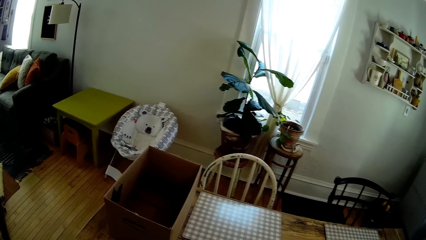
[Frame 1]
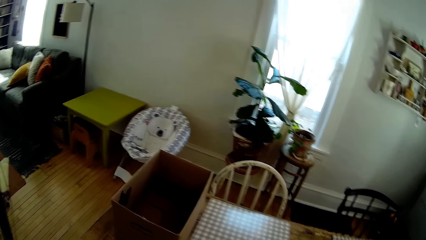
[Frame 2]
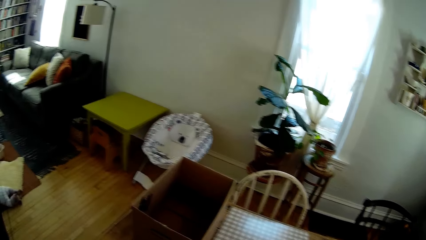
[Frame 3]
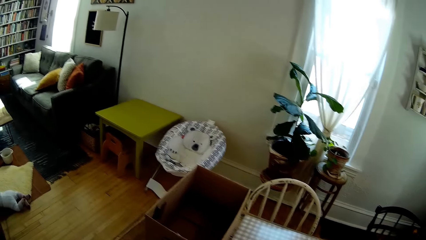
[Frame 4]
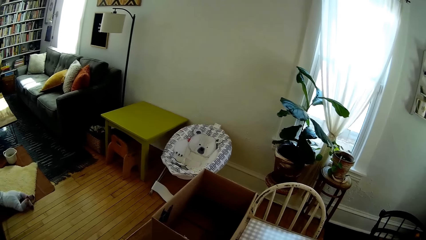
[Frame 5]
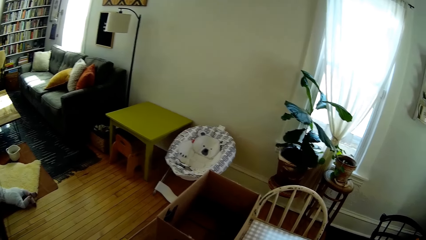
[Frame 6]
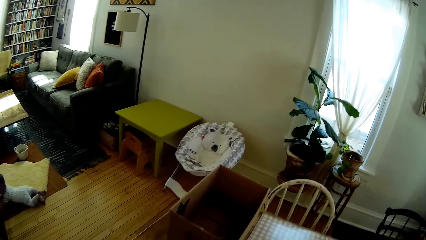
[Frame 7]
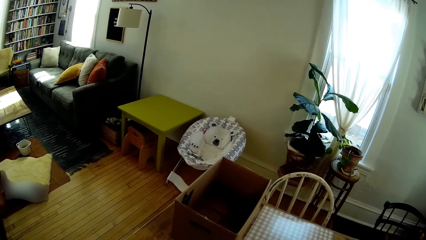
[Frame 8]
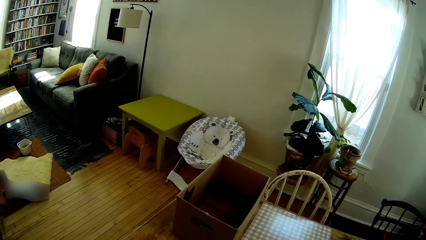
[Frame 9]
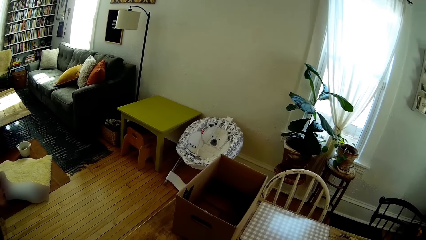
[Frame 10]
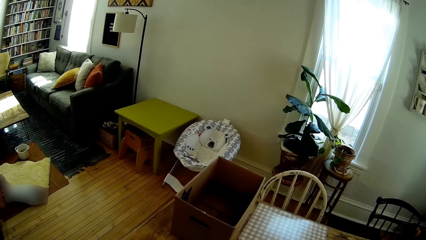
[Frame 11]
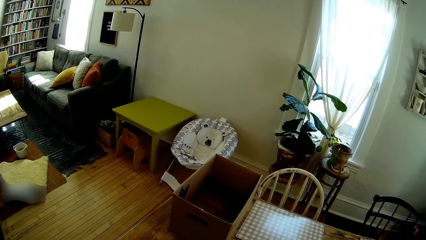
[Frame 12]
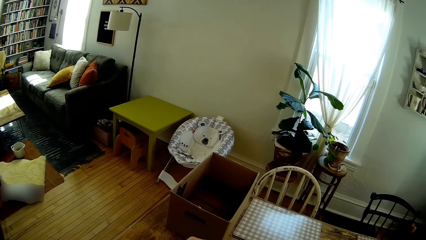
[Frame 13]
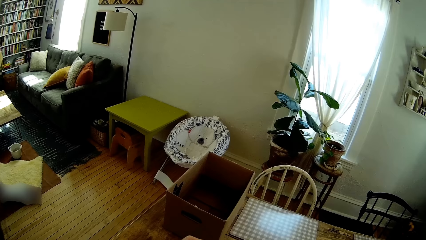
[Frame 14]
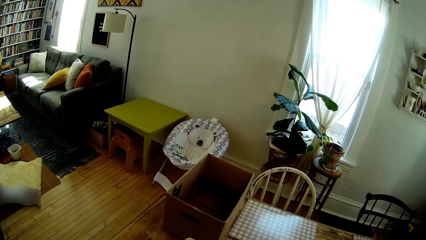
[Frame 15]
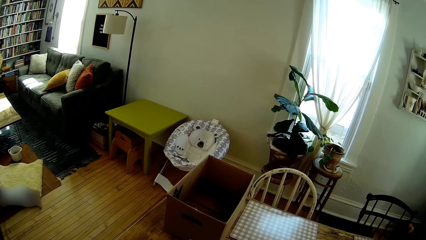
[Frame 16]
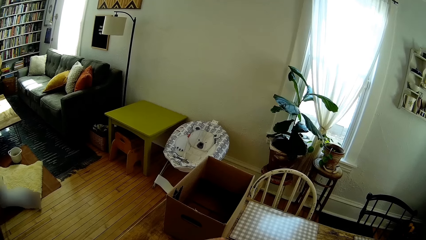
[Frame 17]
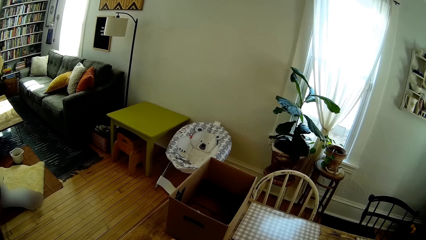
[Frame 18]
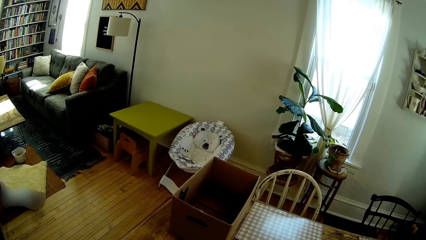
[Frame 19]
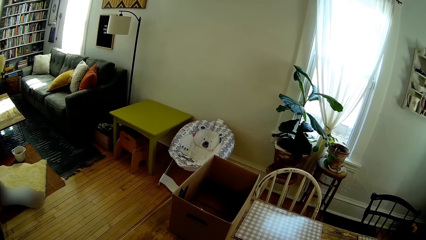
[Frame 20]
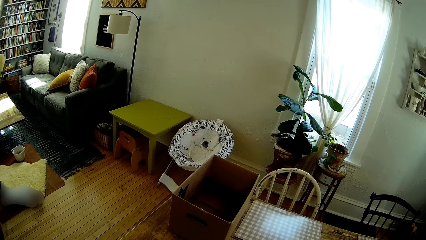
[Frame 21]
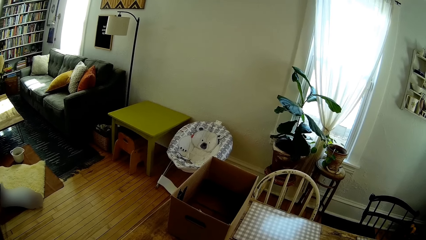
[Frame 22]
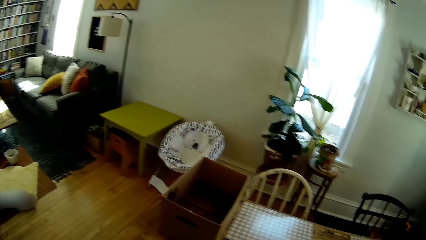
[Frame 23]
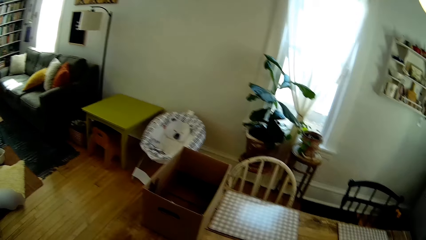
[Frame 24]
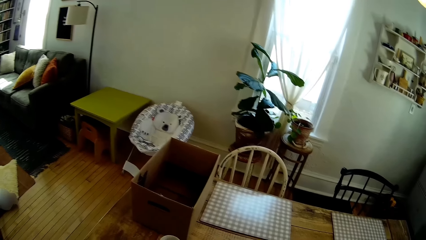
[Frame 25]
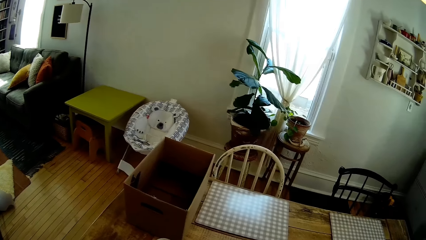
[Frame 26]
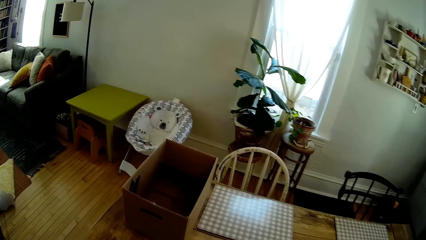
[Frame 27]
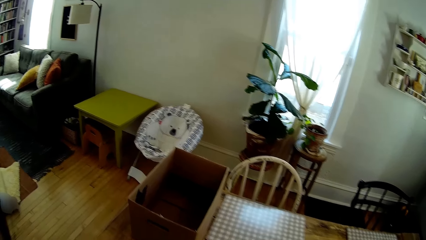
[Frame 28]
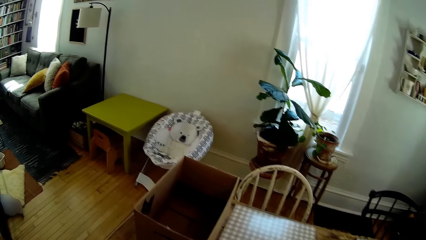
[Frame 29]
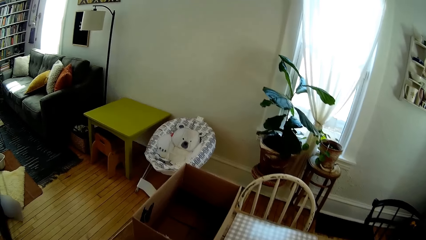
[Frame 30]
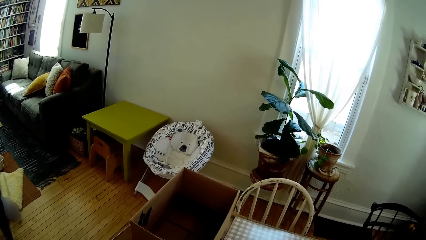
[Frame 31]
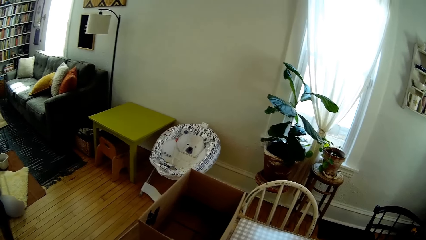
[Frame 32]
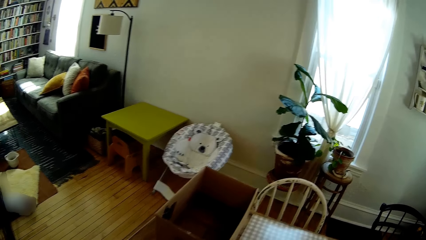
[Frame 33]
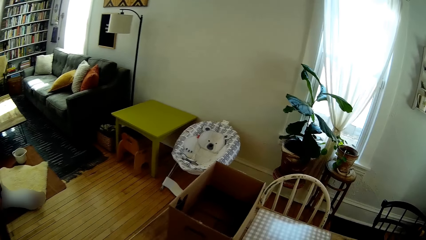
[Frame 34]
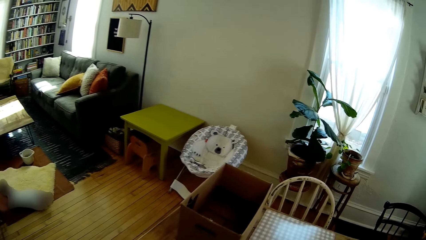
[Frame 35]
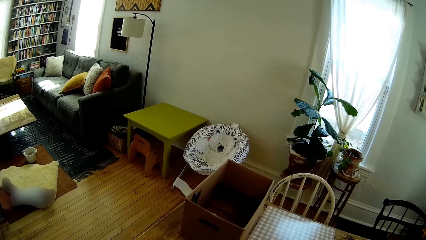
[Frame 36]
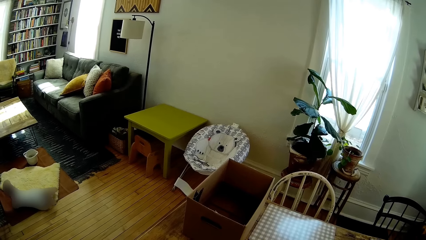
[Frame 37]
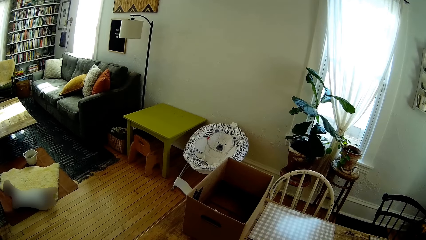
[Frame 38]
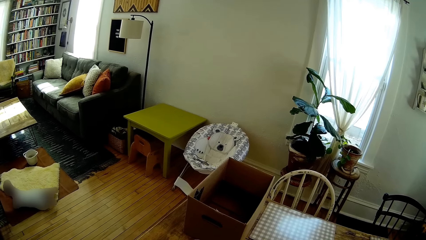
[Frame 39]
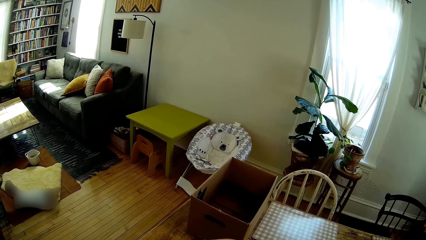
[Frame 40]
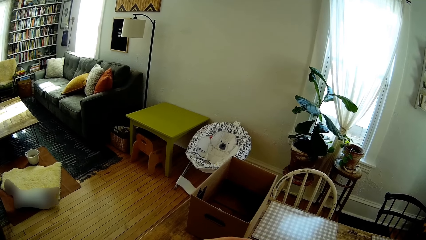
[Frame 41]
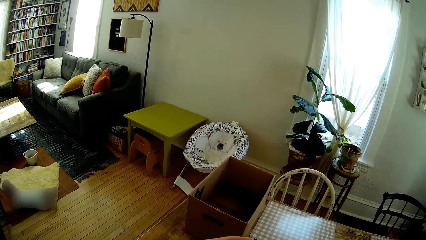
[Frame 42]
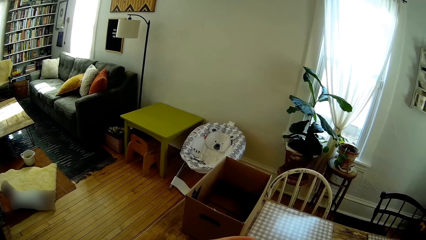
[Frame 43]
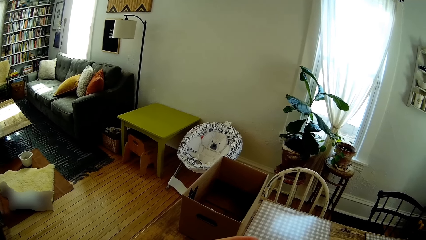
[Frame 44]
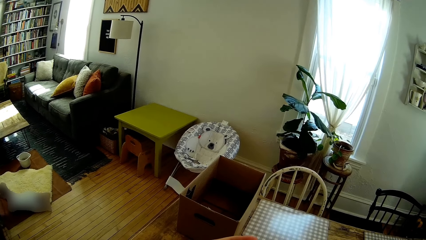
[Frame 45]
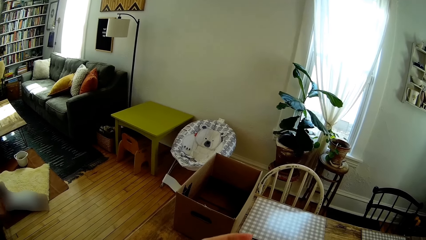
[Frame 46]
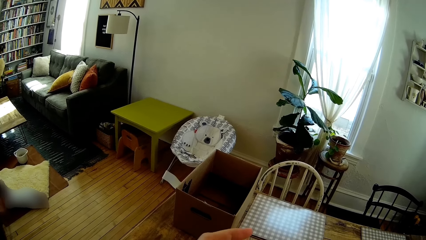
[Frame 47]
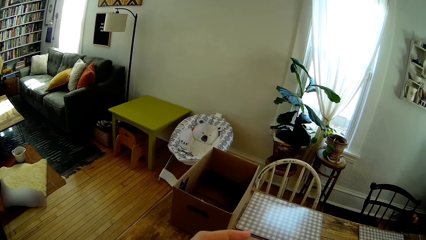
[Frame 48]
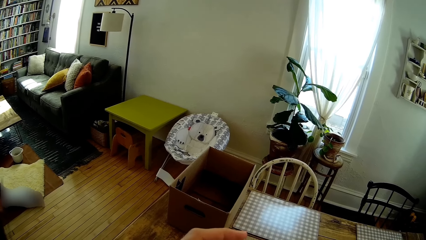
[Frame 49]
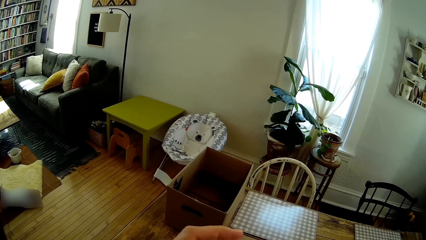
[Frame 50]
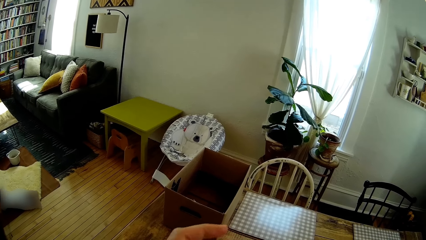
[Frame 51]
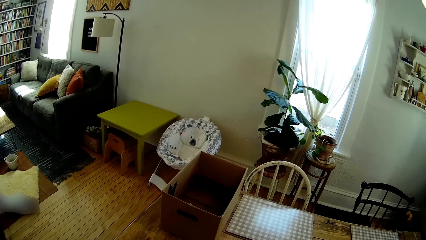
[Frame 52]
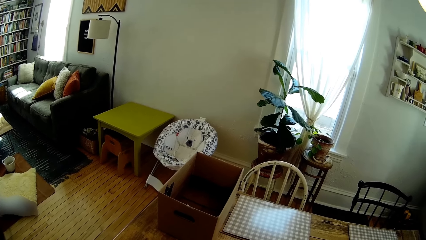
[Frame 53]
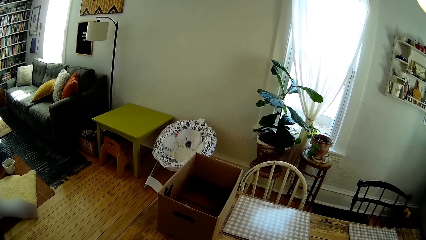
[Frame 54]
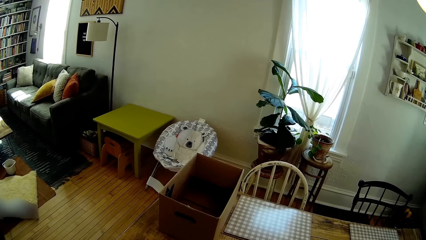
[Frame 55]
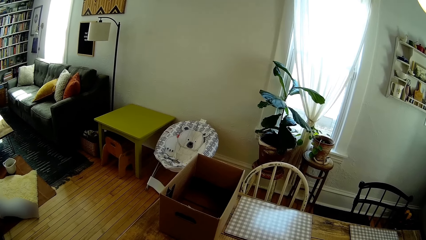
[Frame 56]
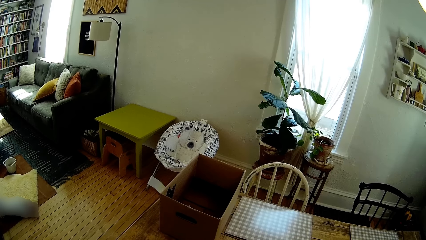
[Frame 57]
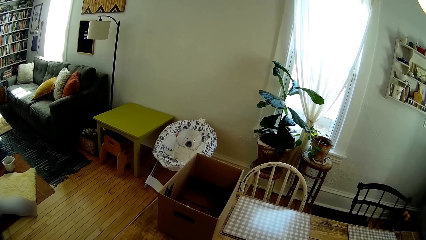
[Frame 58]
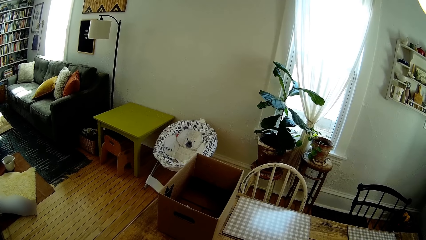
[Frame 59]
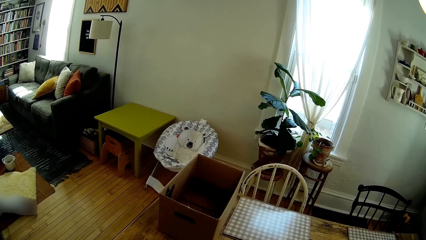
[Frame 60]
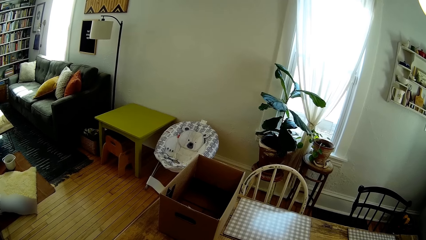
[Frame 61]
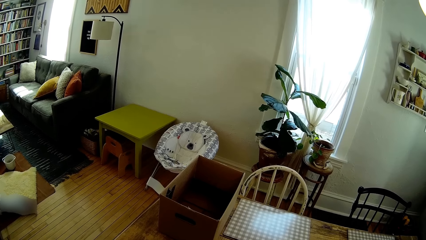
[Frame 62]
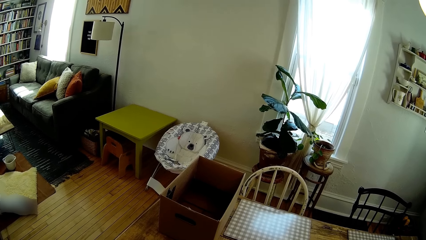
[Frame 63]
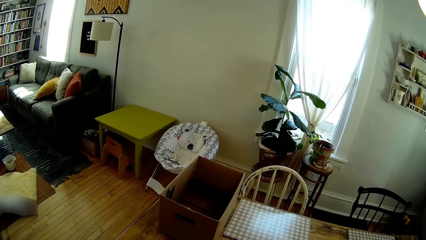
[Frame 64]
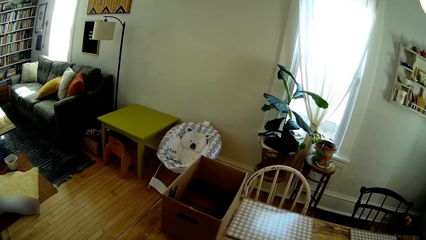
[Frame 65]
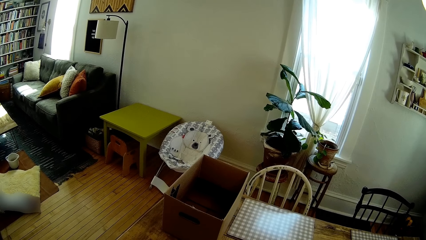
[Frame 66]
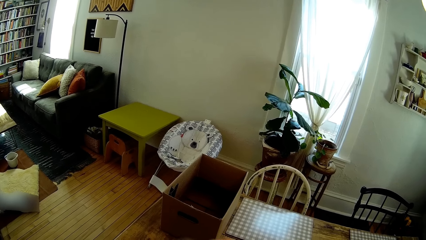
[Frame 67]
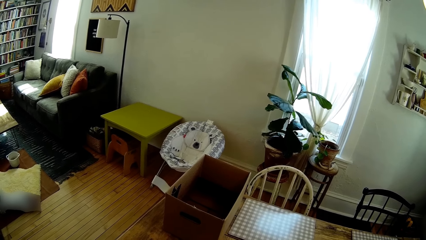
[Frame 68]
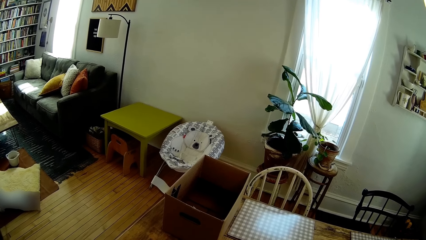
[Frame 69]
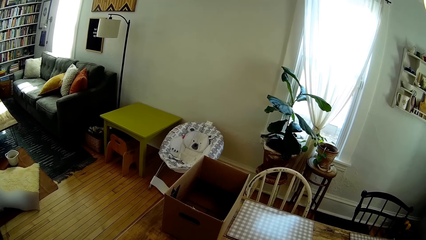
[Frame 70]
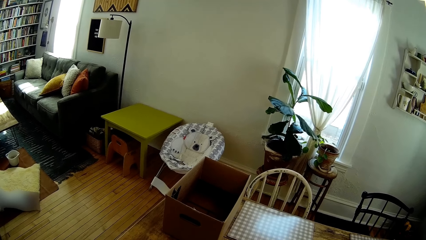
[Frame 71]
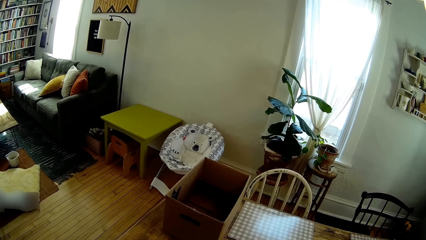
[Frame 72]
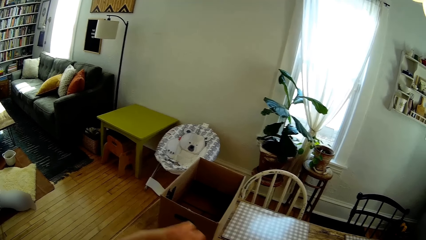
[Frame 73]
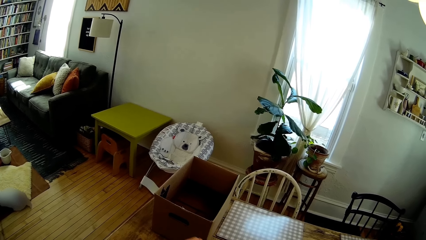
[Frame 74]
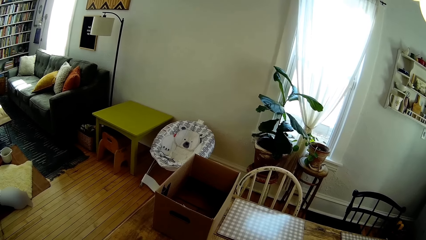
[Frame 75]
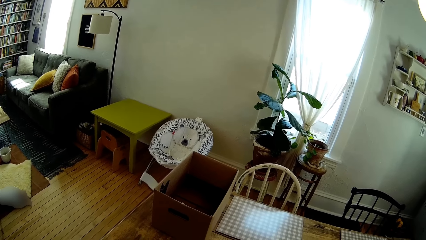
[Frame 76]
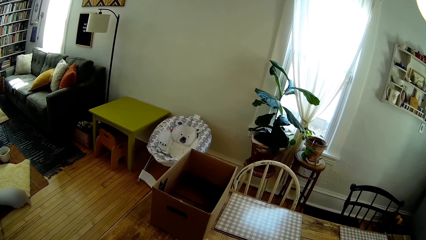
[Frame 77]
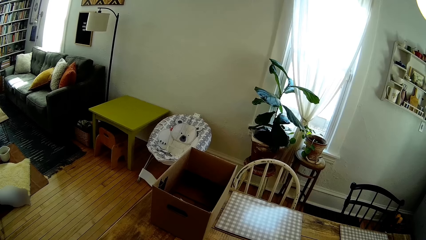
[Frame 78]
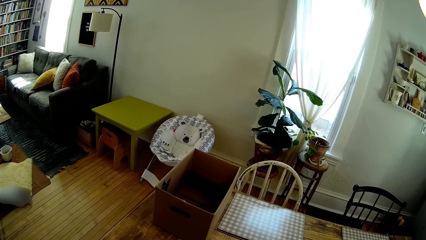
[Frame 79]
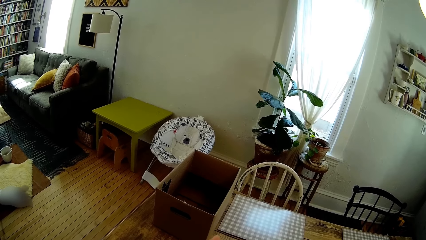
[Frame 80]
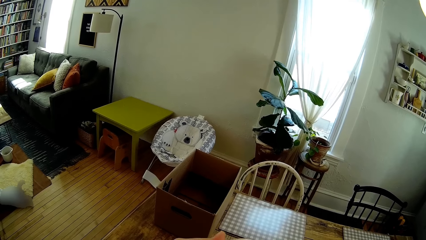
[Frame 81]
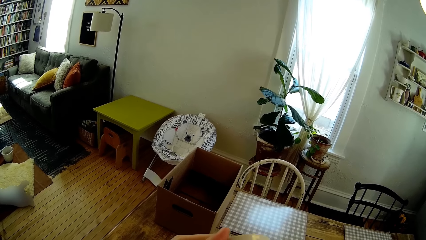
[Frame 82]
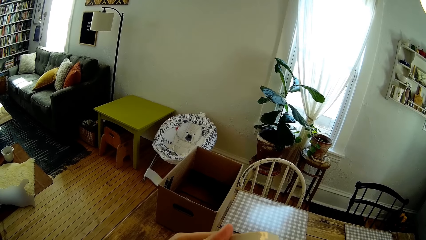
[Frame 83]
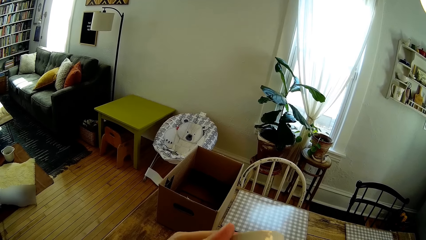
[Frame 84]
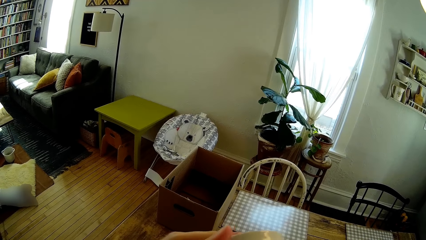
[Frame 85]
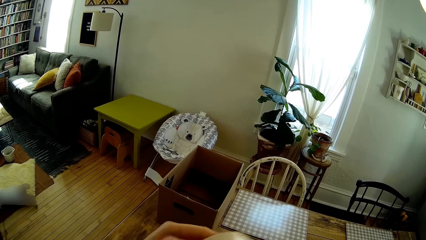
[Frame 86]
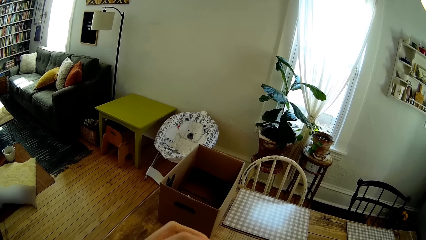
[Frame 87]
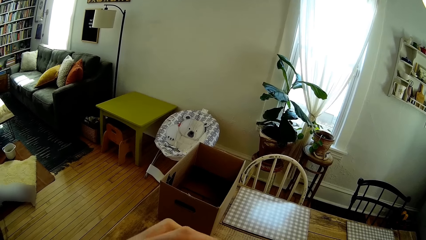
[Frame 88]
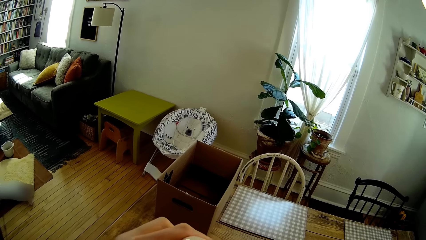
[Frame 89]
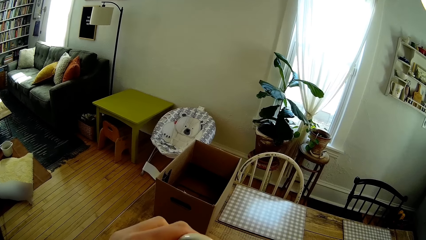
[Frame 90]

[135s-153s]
The camera wearer raises the hand. She holds a cup in her hands.
